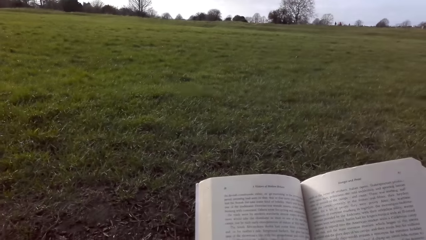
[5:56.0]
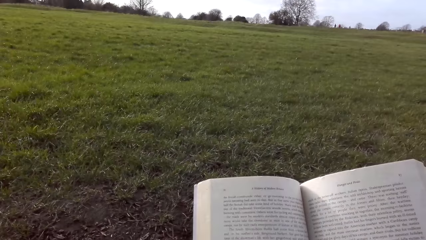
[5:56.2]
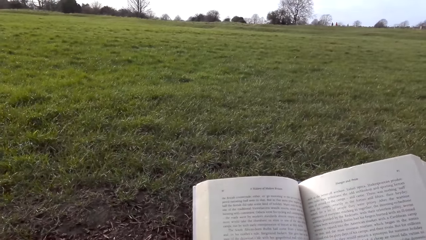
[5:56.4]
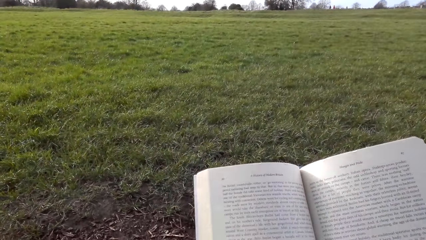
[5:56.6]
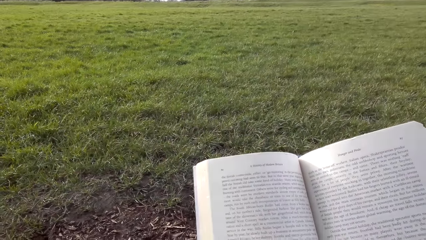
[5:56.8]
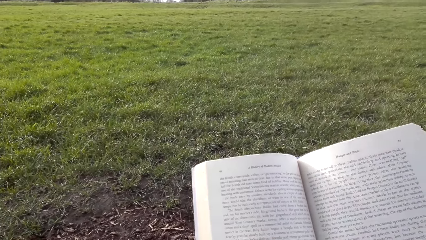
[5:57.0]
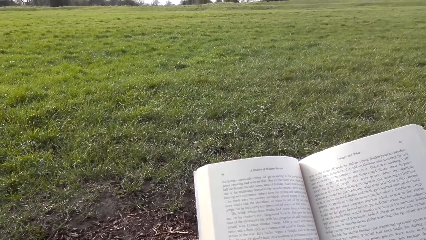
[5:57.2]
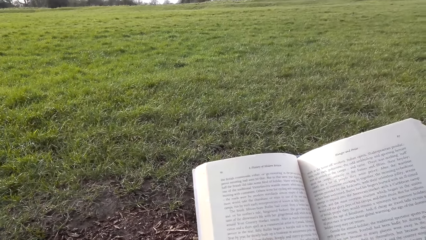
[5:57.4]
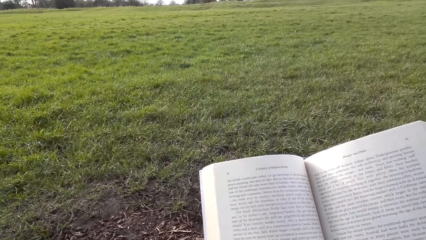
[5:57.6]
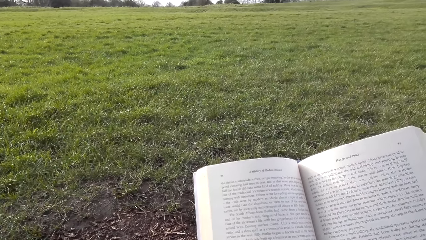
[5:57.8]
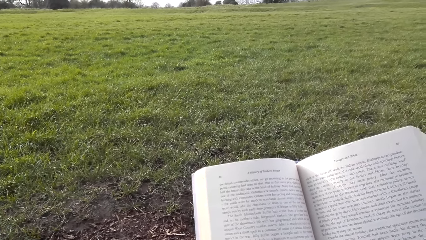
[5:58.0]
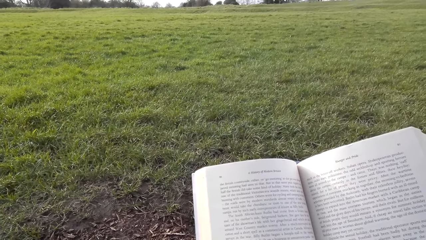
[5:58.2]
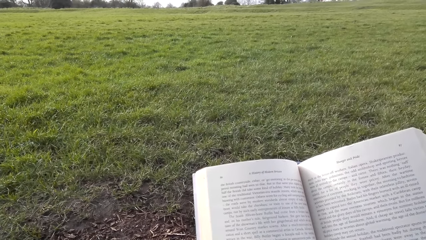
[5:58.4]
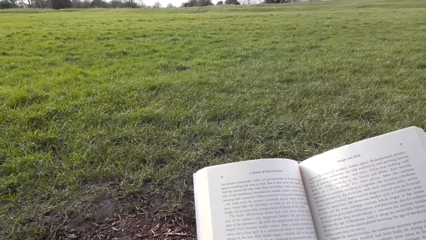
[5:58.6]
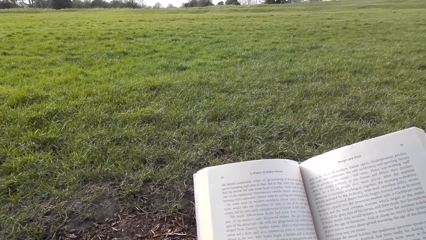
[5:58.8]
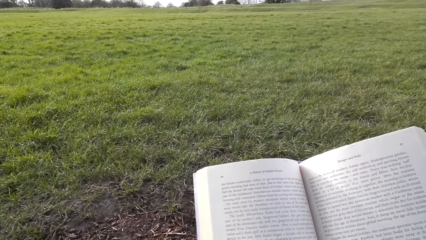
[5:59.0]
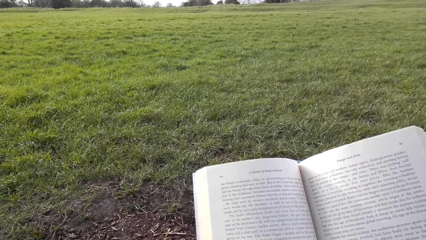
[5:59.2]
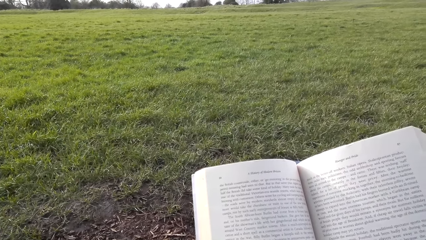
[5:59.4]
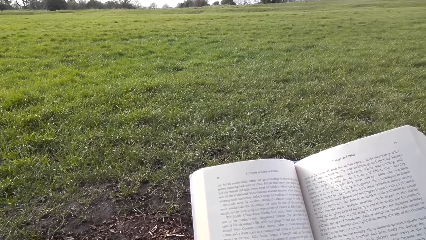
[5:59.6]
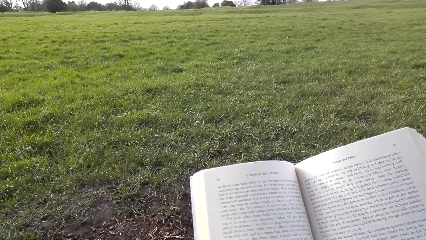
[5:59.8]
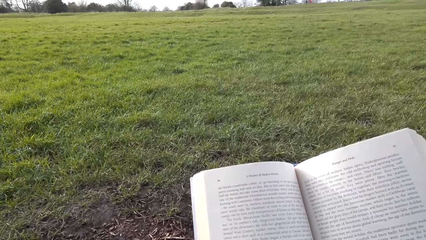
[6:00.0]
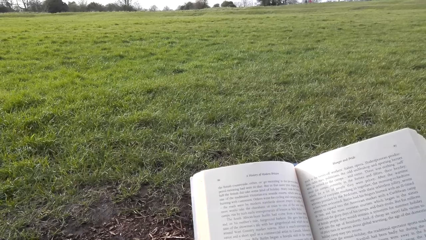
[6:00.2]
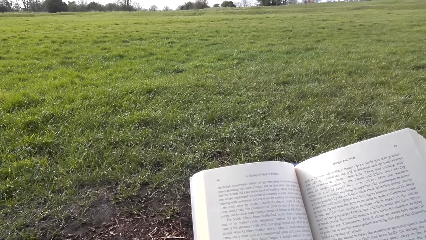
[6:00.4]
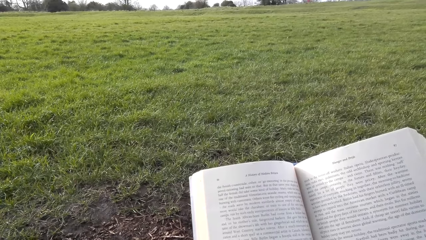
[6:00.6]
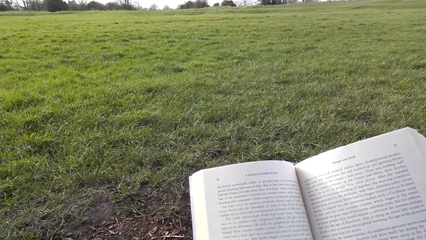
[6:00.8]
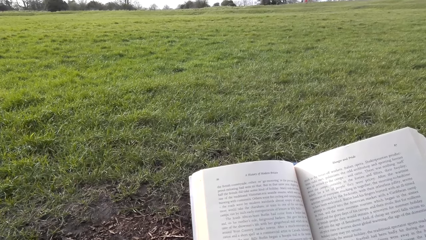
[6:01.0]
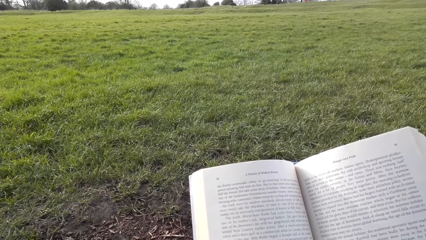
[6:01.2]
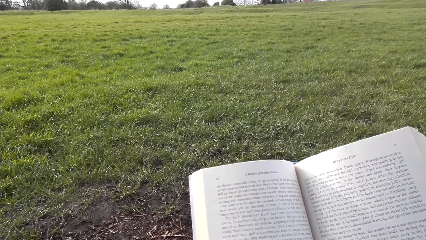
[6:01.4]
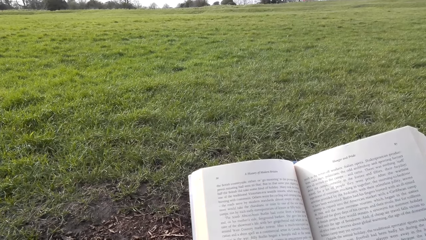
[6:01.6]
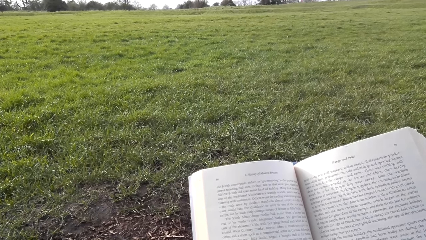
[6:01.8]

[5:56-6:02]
The camera wearer reads the book.

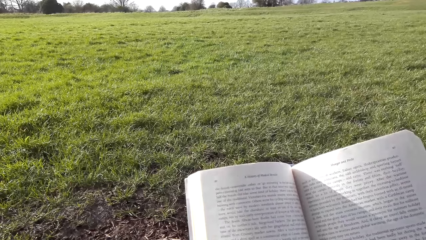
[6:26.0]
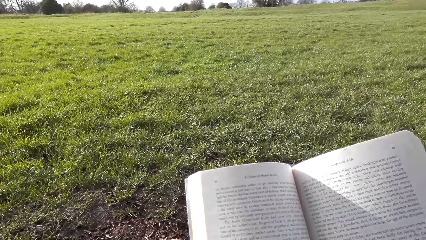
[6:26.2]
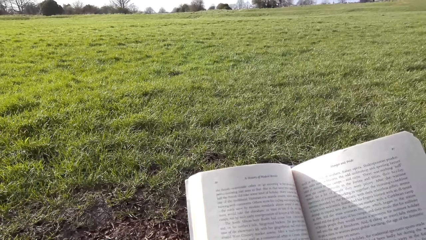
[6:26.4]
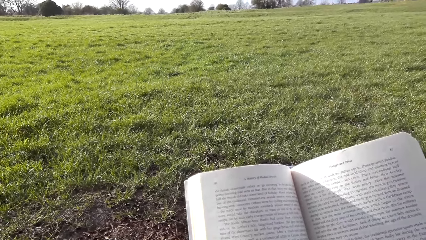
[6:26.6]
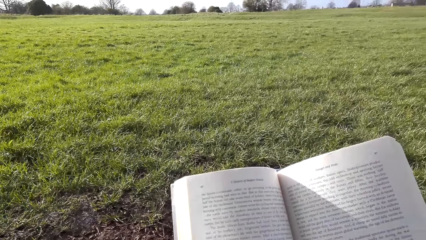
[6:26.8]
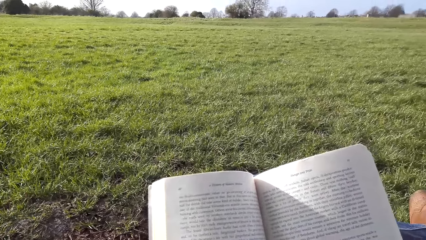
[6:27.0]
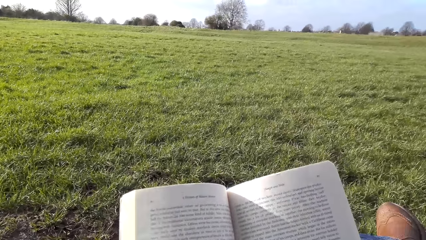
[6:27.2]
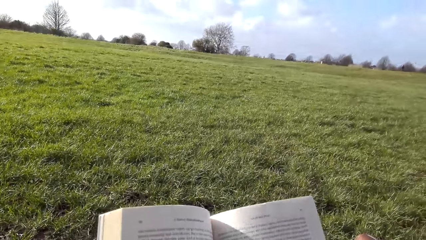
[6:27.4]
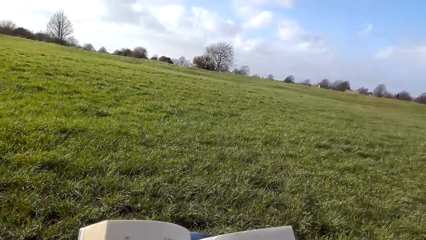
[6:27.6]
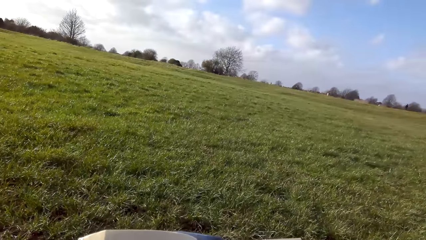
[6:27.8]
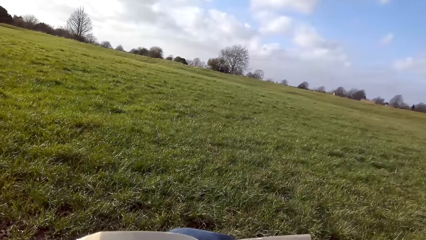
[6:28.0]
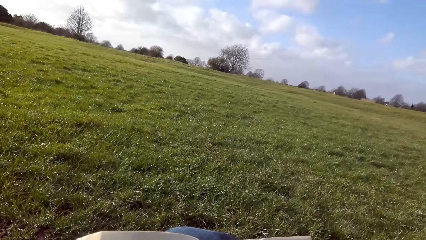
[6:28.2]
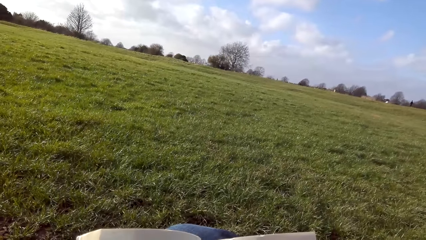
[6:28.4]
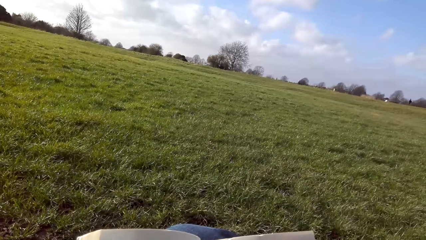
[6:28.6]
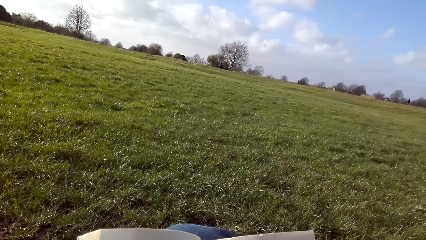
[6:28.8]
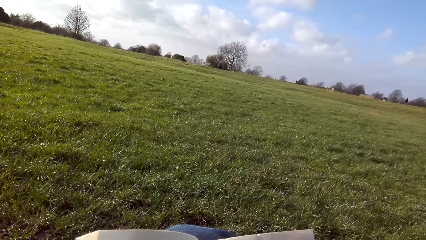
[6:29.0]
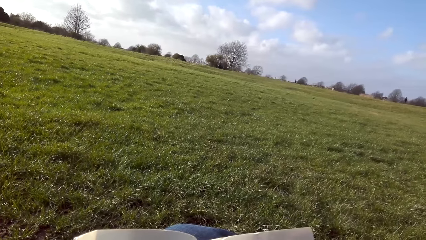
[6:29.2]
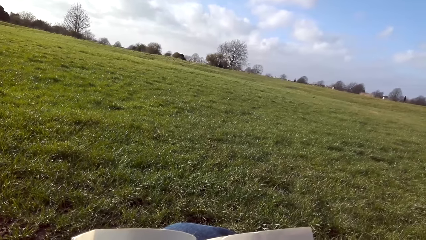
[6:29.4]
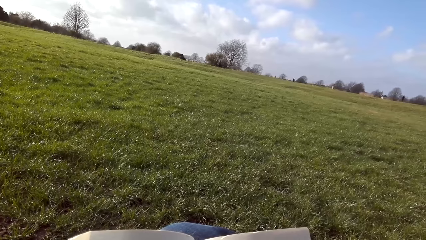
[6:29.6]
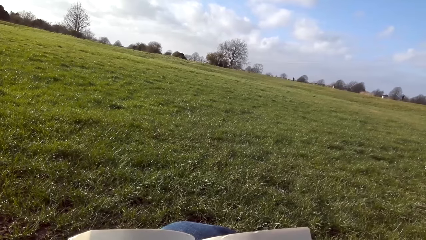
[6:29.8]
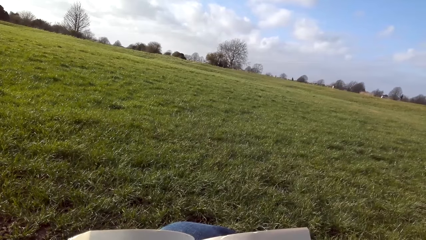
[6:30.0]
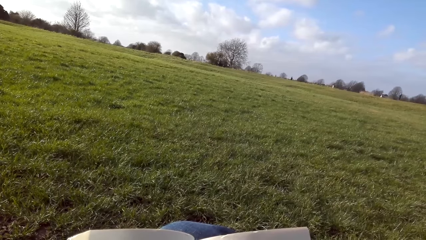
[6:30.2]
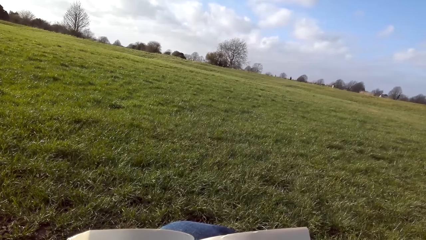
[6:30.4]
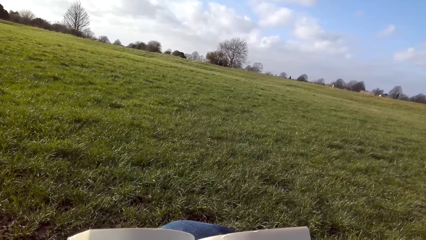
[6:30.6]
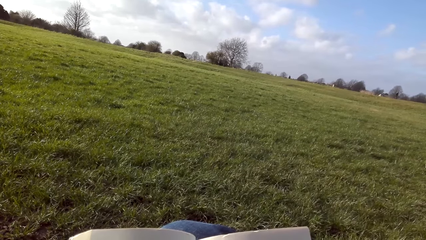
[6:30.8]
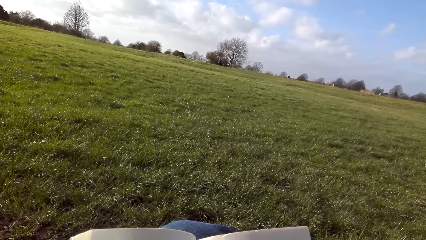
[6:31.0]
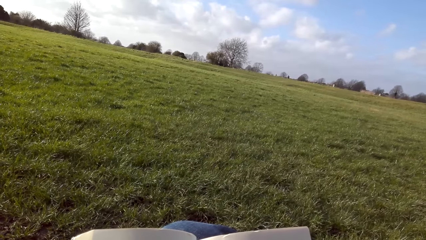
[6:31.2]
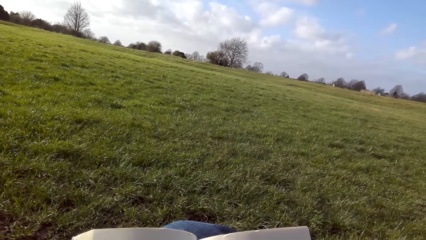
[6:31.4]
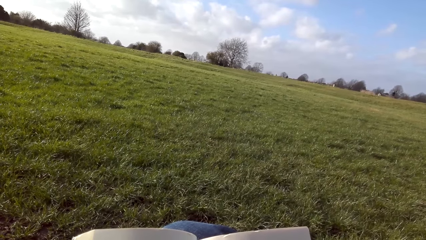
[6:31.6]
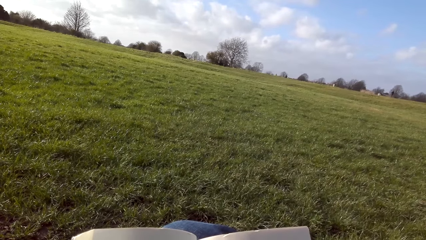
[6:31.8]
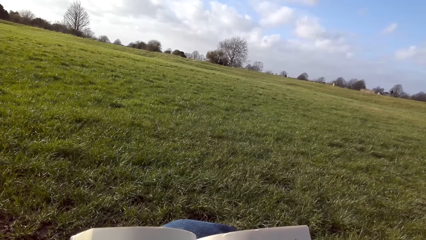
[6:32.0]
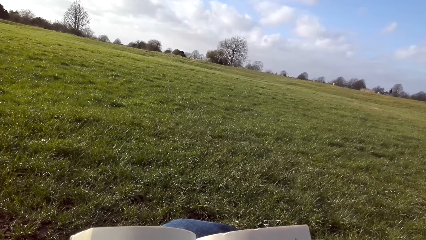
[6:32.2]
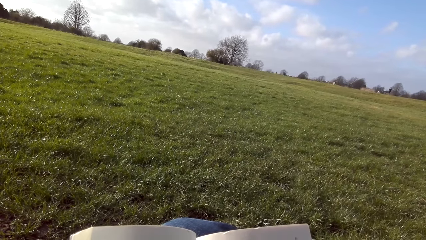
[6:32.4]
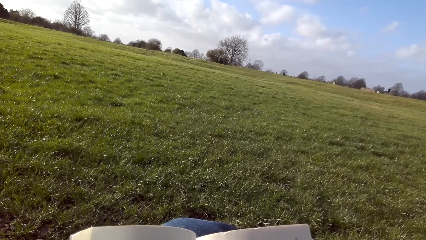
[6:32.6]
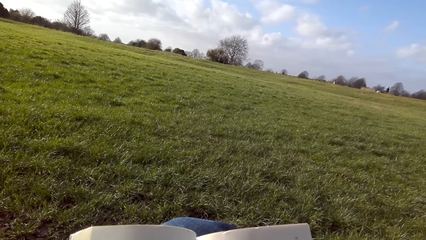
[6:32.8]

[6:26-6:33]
The camera wearer looks around.

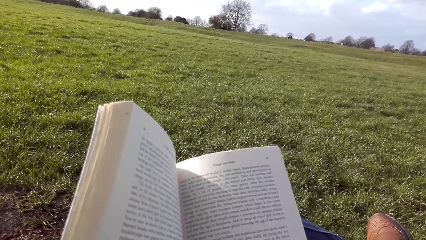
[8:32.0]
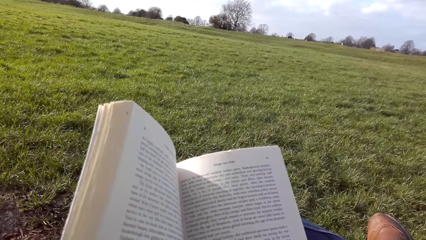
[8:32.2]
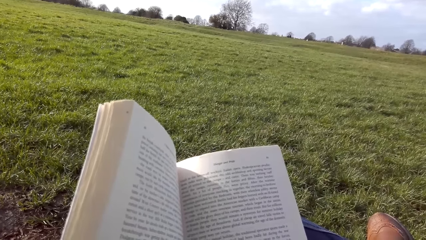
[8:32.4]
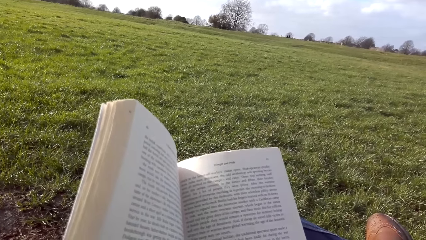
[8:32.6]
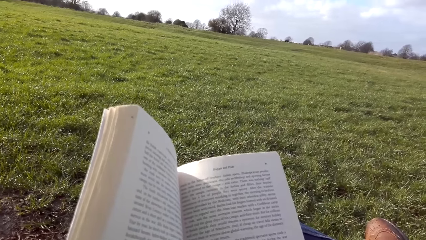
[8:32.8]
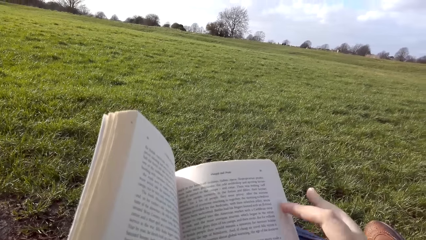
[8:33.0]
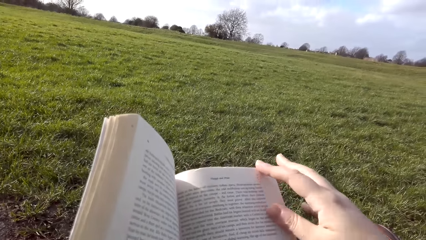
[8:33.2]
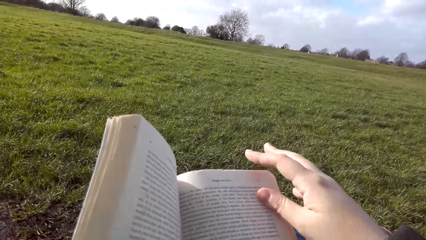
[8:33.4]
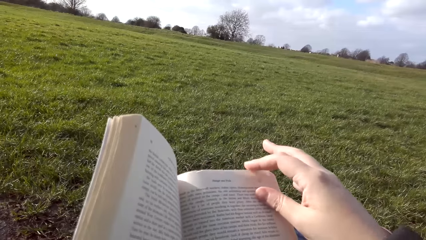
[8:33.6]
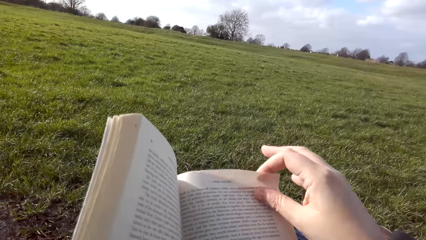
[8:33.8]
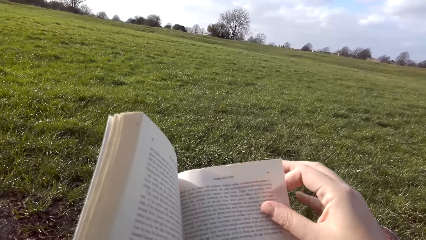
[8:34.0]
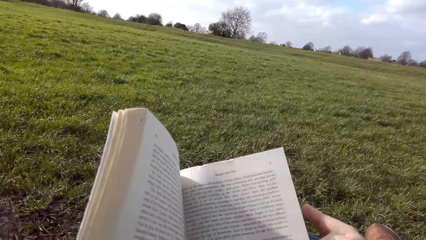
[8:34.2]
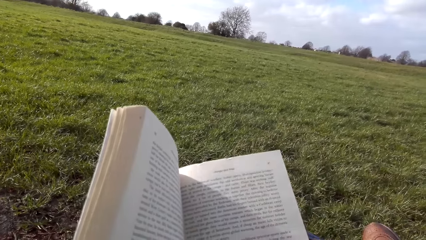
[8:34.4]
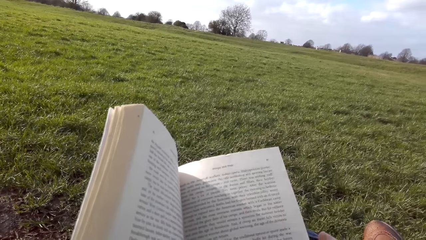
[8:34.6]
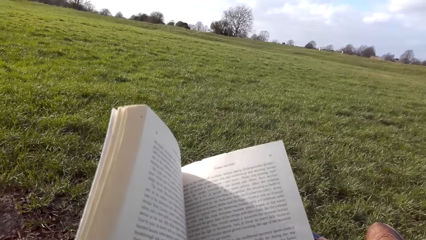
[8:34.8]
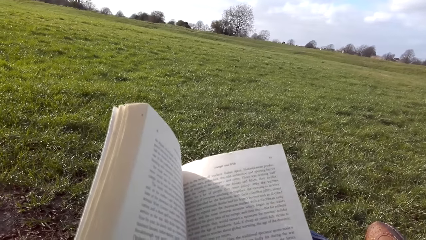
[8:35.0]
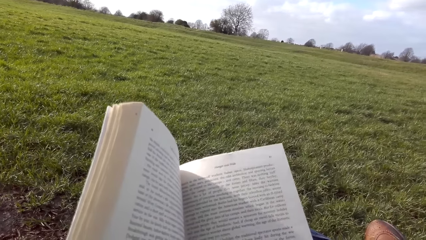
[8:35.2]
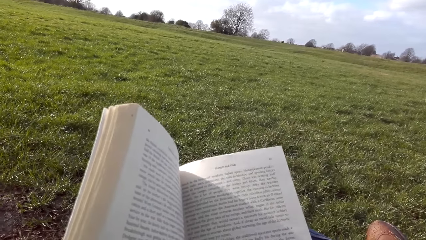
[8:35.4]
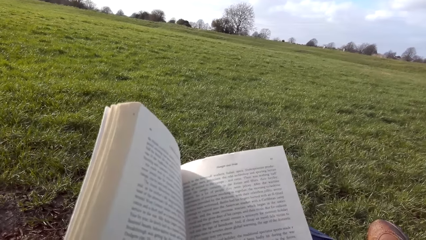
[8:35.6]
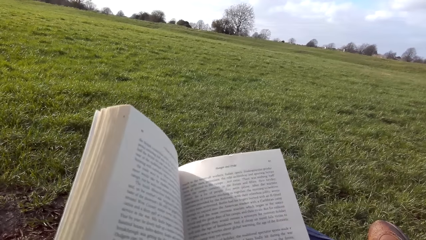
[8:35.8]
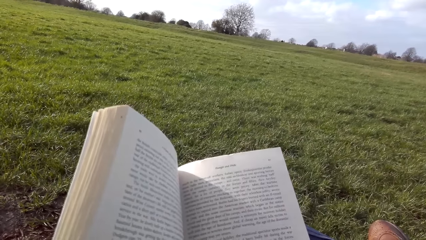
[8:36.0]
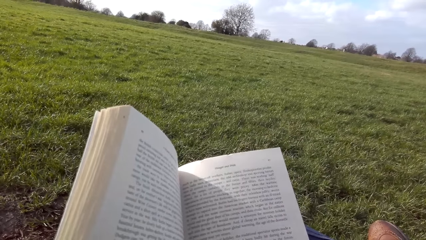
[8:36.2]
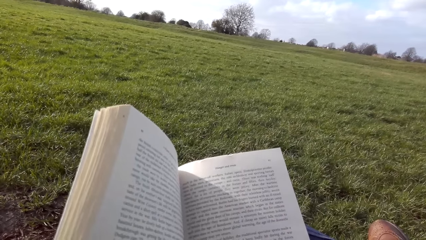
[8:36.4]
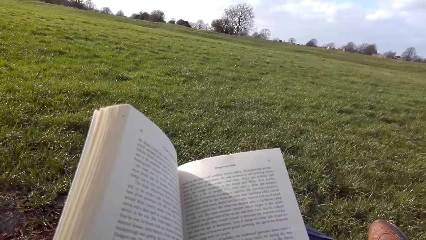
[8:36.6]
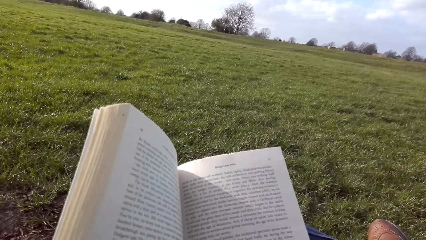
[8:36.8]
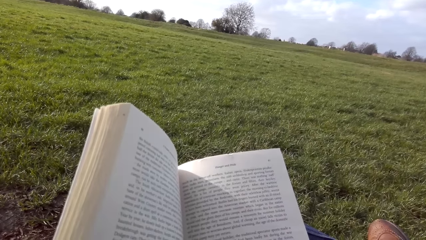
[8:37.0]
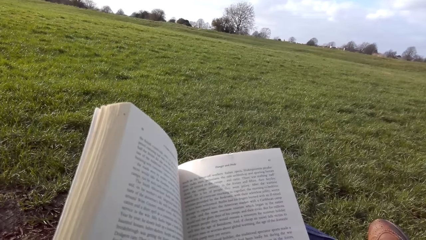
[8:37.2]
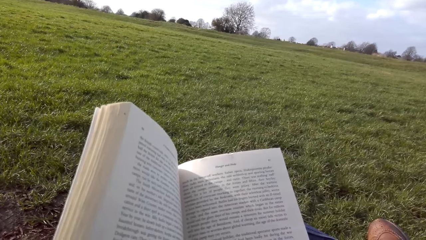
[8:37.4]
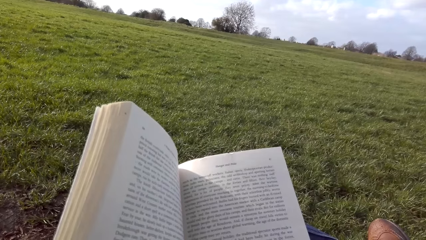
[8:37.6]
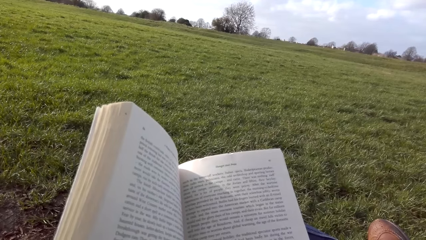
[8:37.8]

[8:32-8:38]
The camera wearer puts the finger between the pages. They lift a book page. They read the book.
